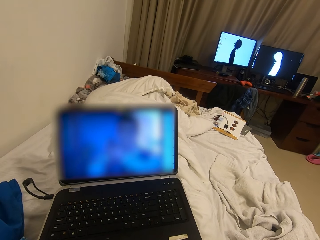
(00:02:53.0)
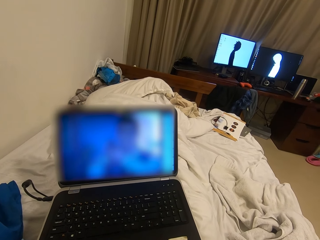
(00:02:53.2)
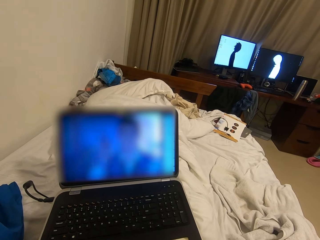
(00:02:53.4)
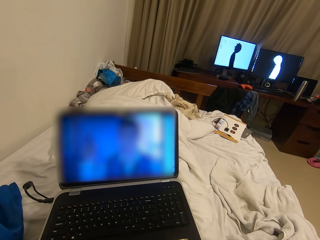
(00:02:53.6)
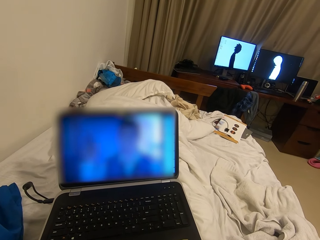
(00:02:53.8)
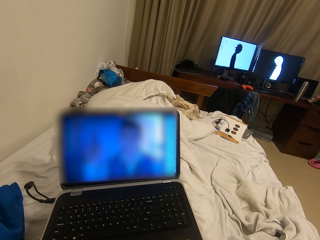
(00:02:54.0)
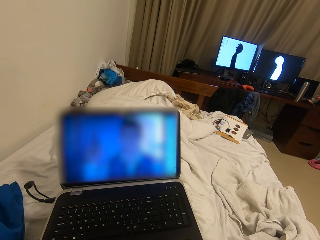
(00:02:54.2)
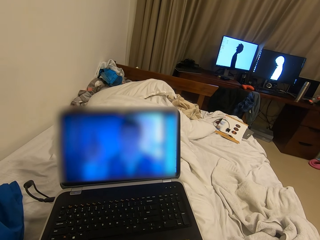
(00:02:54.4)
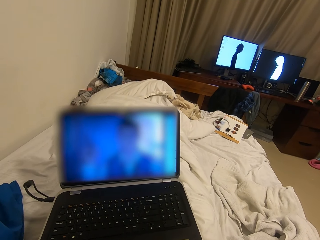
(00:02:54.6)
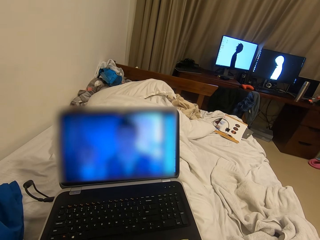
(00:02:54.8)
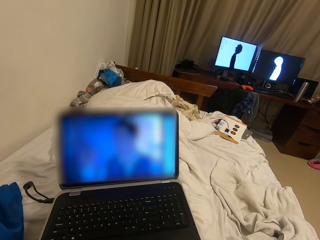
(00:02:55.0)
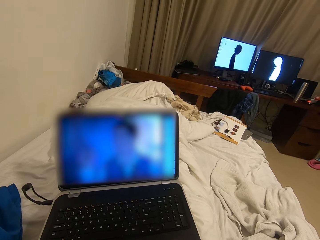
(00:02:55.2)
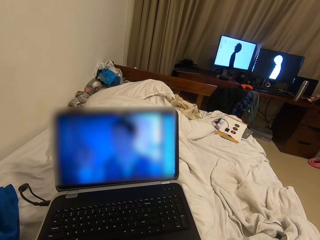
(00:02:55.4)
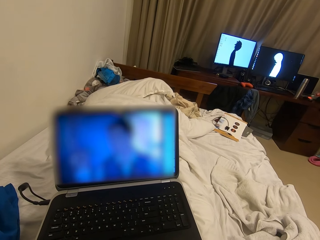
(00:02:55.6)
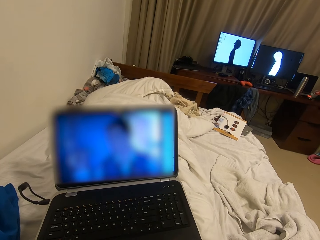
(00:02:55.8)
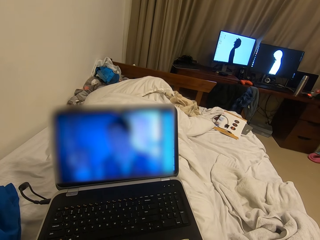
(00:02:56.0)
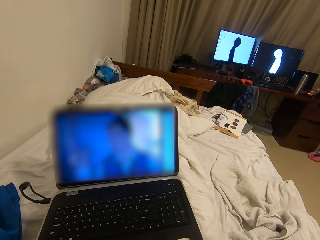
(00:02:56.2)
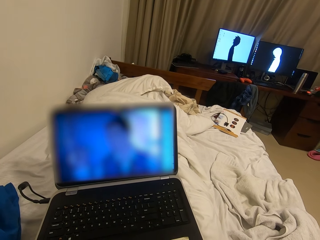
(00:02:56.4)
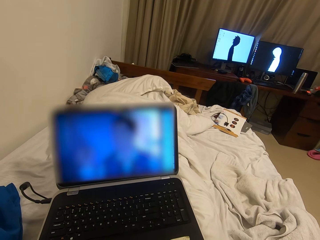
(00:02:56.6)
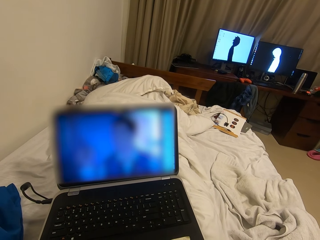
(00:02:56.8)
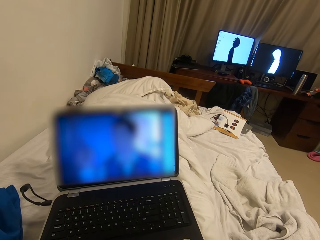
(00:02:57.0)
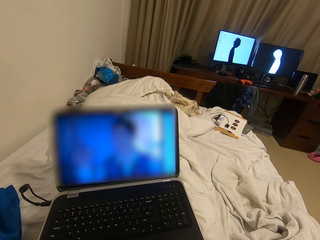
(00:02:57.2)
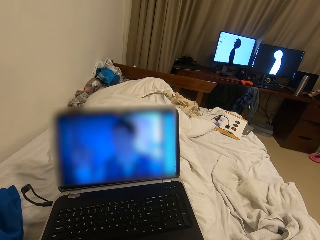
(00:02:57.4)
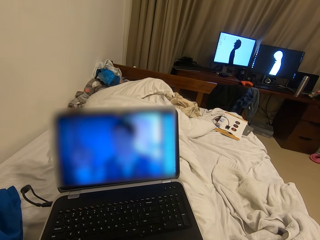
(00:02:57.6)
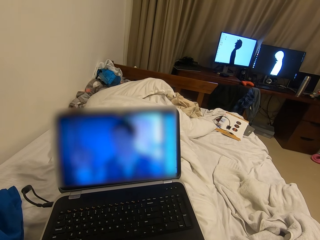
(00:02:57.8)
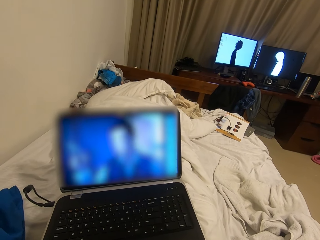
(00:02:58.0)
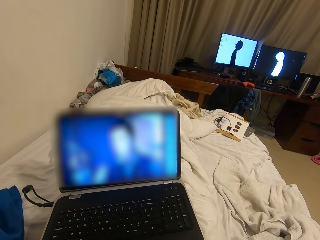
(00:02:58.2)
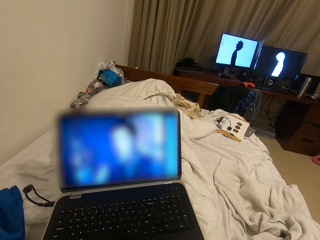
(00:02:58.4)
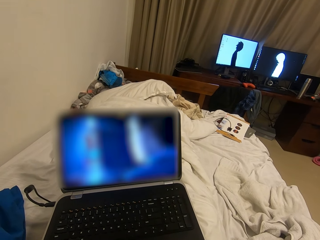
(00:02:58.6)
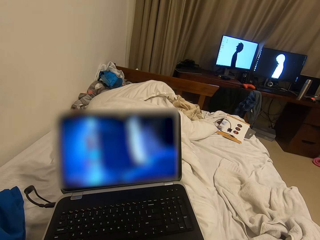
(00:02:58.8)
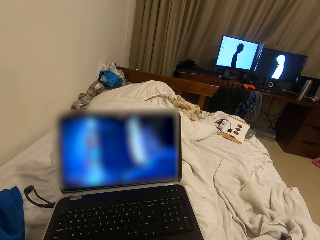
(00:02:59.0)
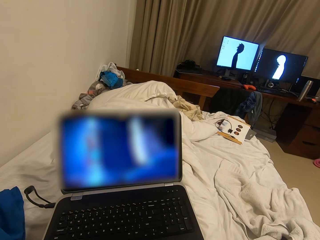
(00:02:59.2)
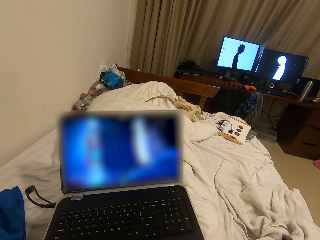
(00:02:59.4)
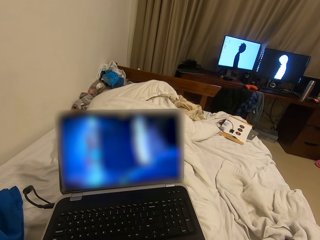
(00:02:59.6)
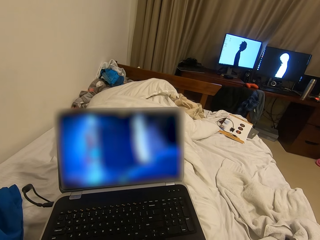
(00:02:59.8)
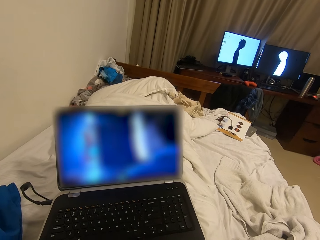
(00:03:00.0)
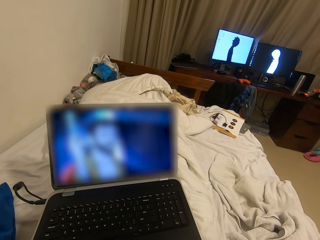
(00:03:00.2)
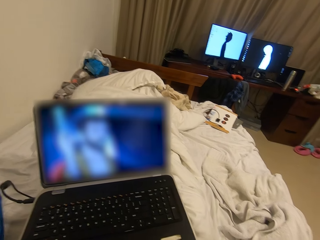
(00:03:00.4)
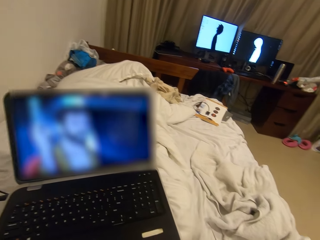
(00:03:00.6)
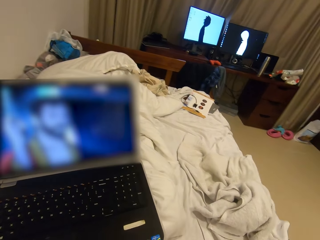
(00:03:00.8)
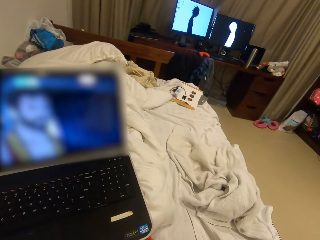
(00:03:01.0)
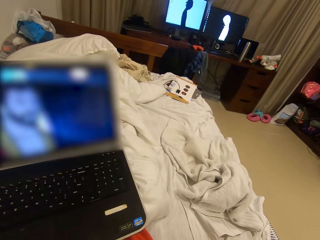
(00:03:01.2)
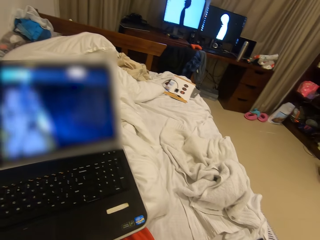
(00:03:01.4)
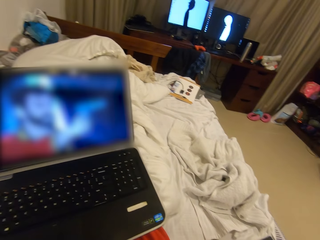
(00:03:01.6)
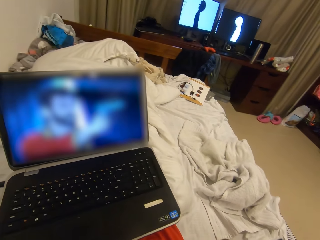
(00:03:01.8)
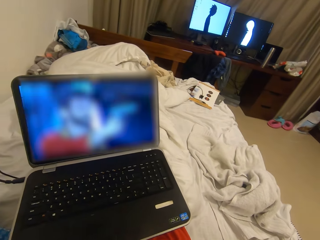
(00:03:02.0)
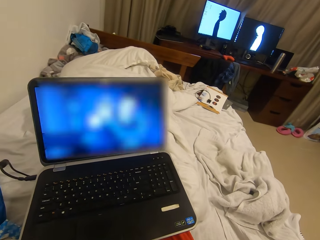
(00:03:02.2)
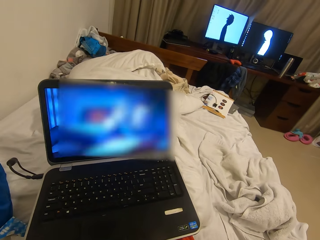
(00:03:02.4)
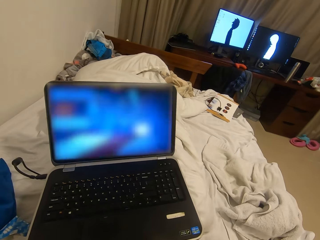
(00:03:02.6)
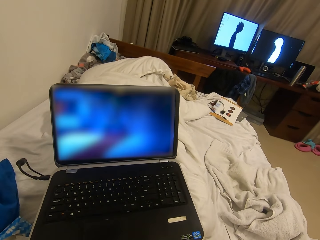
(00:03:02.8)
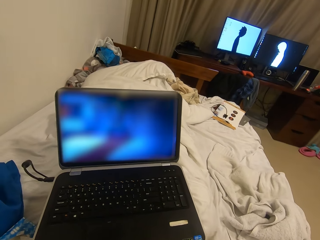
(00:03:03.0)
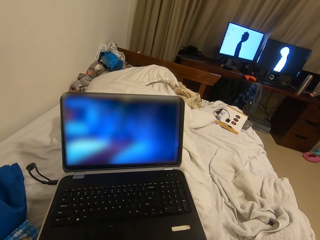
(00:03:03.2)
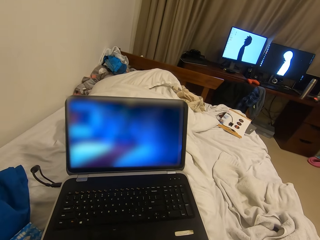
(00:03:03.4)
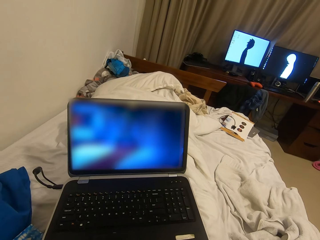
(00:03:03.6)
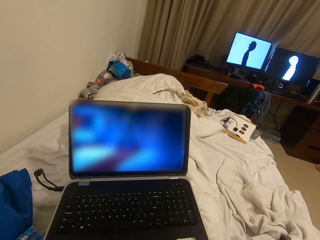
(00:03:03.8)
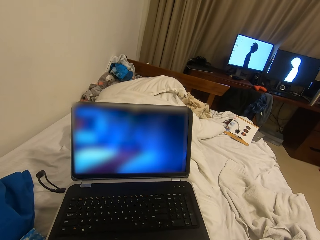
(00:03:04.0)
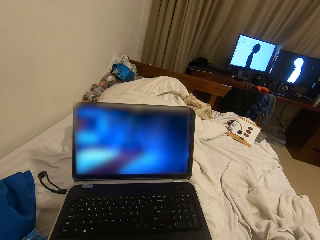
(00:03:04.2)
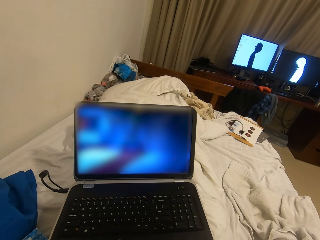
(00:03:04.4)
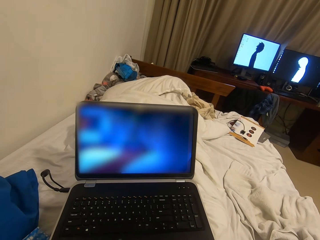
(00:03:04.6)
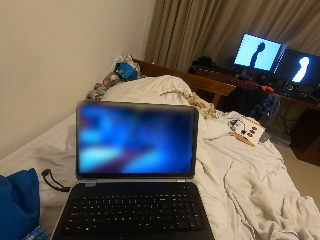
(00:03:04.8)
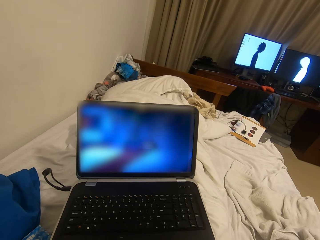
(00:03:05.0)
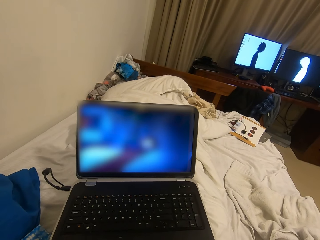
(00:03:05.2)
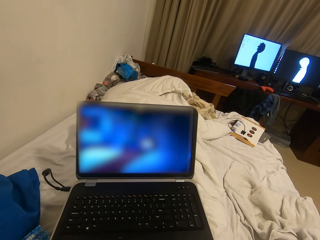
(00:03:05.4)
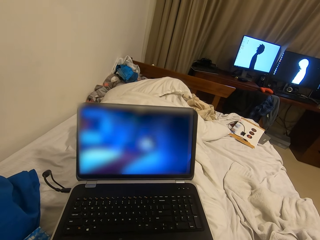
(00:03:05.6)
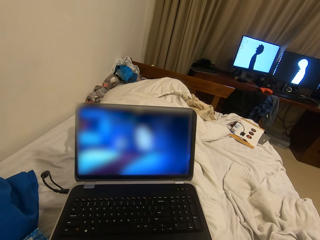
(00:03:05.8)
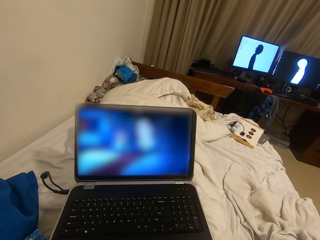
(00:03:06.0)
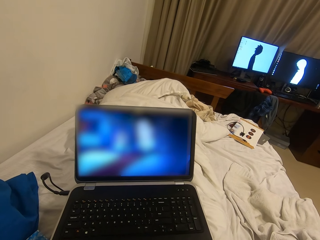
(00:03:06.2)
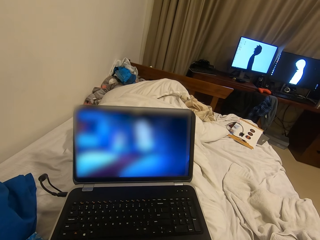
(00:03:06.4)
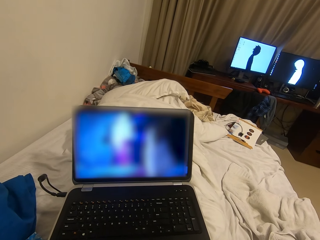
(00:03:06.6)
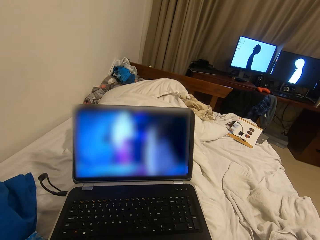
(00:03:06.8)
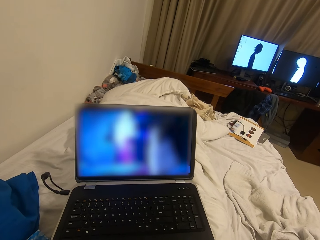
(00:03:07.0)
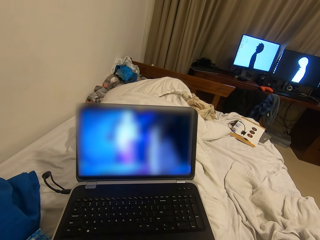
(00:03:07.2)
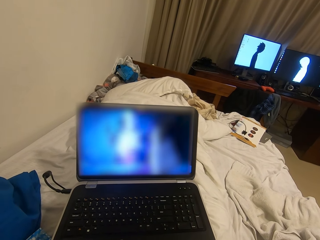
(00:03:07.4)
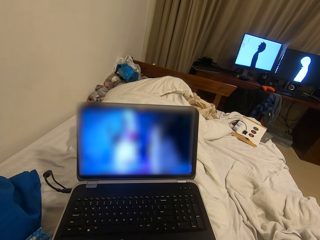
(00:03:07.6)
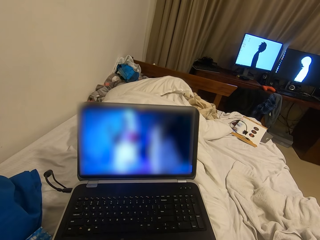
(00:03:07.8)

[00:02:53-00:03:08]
The camera wearer licks the chocolate. He drops the chocolate wrapper in the chocolate box. He picks another piece of chocolate from the chocolate box with his right hand. He opens the piece of chocolate with both hands.

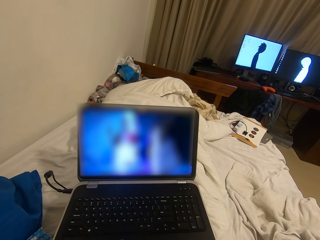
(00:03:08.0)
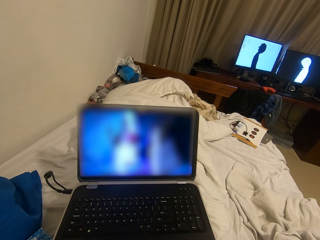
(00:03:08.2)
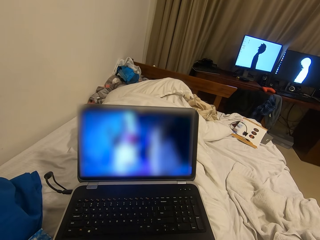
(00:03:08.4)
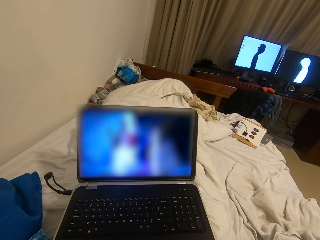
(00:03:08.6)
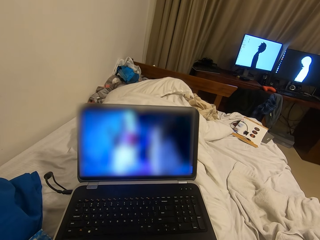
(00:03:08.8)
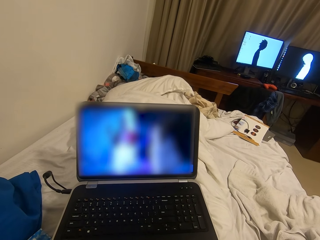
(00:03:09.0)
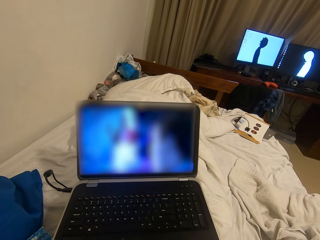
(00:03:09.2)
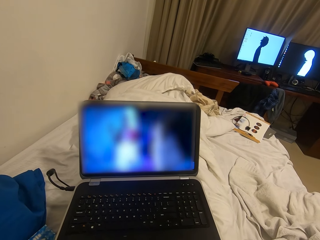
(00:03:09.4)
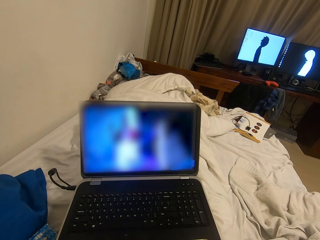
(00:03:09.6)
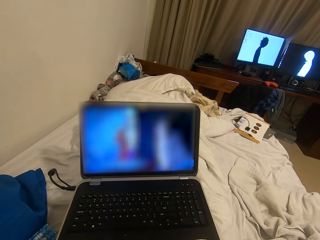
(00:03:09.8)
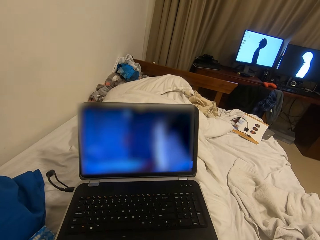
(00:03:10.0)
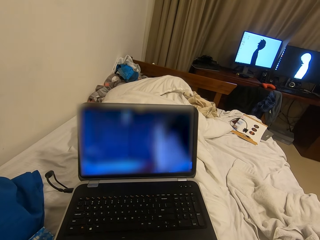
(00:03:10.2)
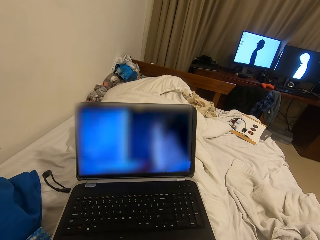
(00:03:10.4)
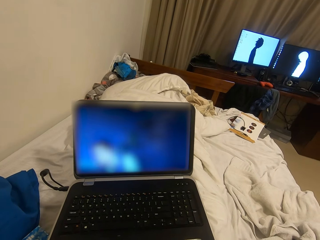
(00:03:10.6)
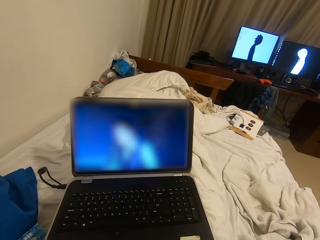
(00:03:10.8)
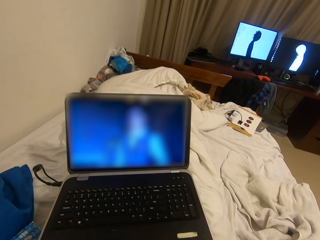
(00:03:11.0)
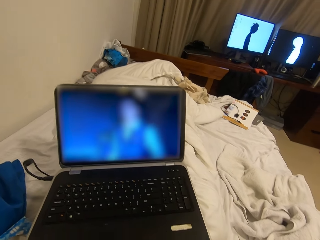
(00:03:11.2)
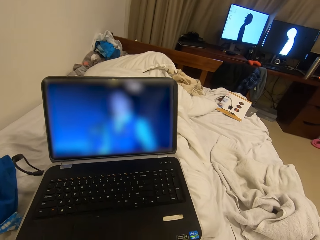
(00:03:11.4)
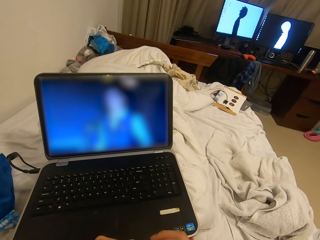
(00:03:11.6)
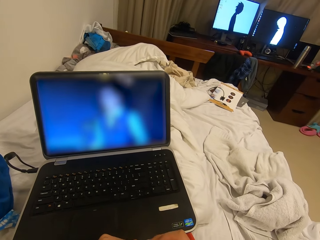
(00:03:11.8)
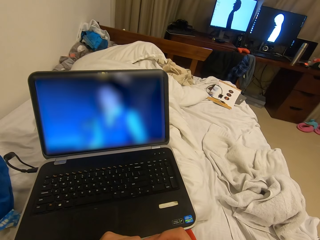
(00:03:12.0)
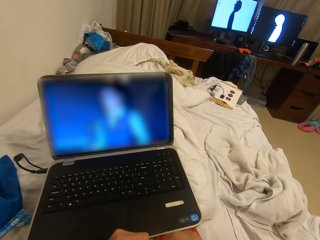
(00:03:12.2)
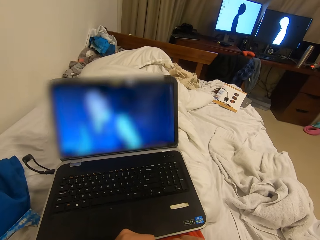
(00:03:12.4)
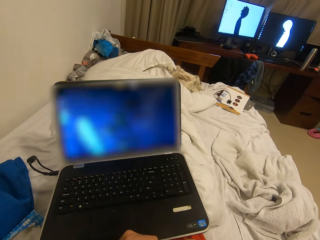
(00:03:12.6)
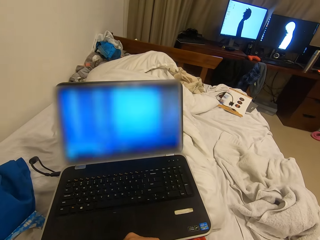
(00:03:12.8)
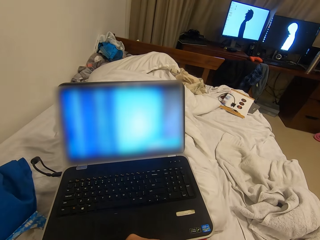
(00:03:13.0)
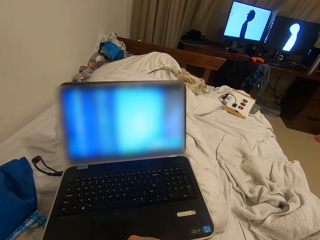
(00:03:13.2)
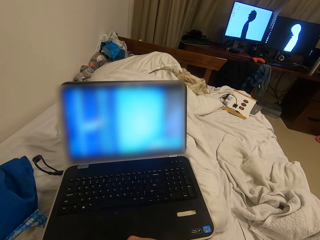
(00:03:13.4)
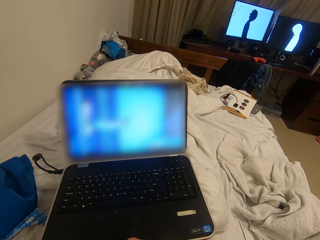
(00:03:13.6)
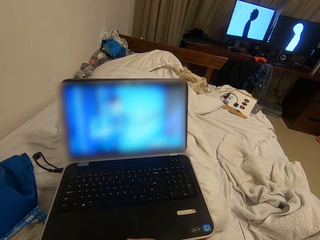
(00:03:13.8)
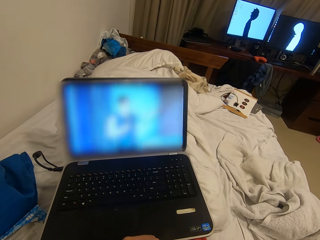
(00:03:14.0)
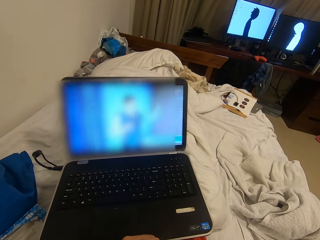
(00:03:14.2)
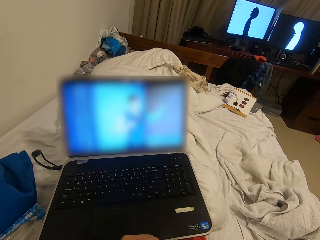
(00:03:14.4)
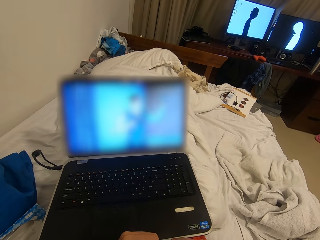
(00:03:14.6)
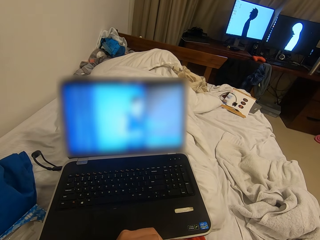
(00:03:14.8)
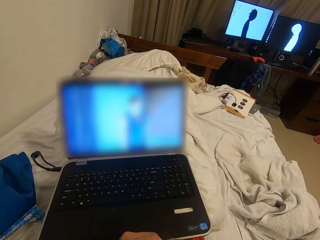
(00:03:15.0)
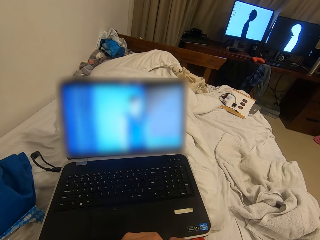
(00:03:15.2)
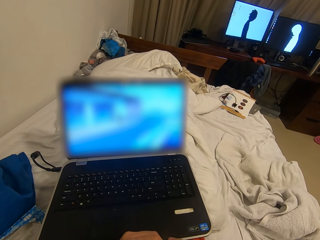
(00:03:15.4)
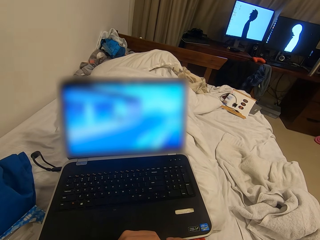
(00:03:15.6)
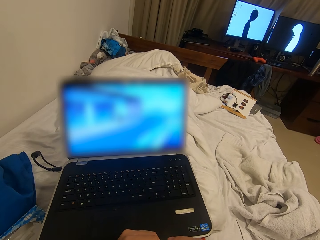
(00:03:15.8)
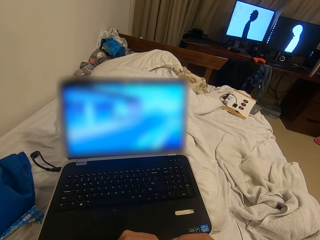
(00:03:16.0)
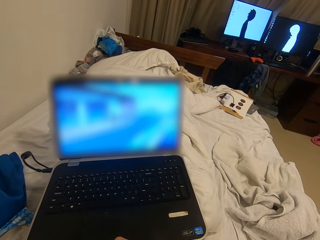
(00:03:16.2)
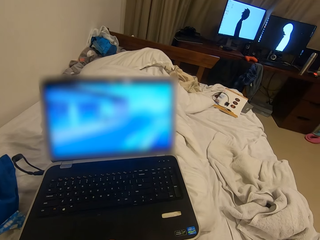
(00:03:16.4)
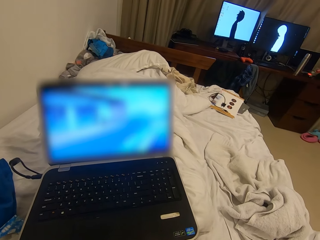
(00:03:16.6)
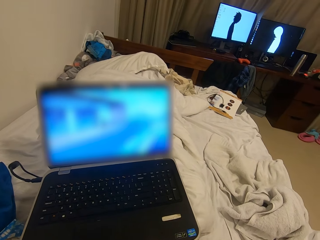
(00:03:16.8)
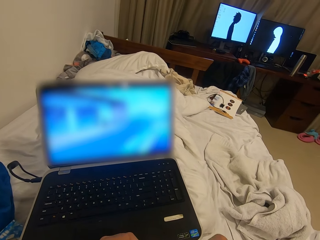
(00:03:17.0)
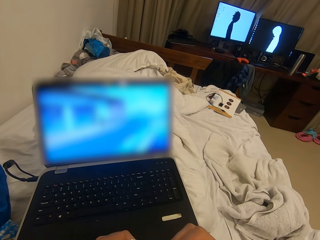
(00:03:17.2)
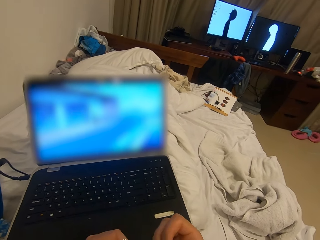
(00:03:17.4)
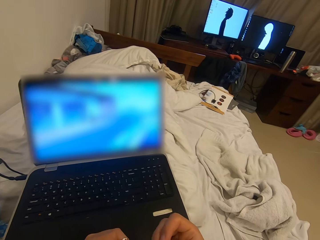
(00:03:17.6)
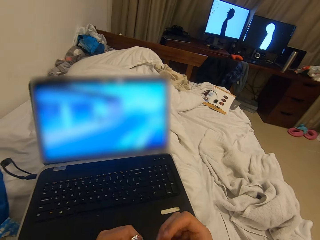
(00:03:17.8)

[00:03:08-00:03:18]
The camera wearer licks the chocolate.
